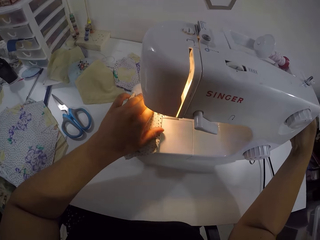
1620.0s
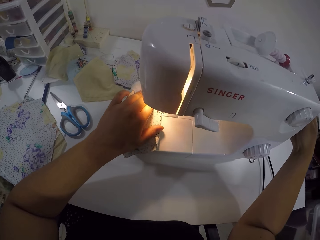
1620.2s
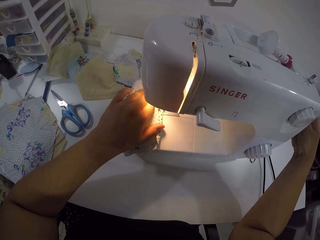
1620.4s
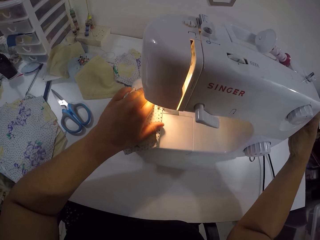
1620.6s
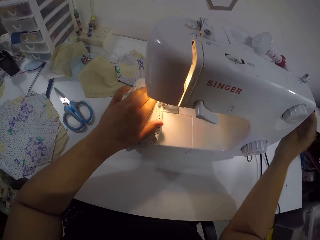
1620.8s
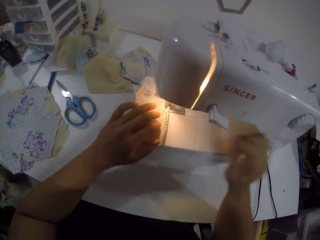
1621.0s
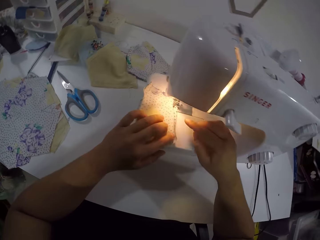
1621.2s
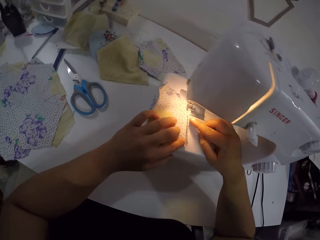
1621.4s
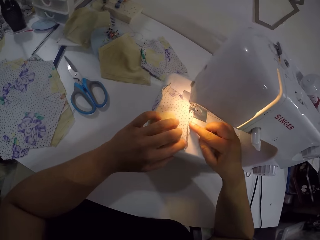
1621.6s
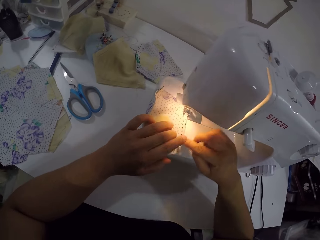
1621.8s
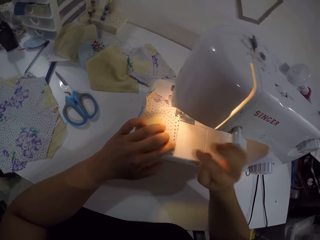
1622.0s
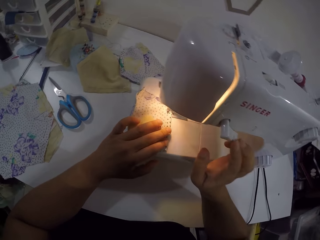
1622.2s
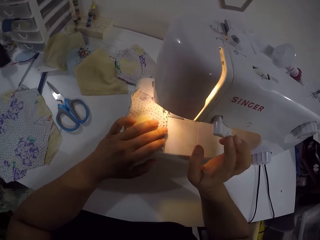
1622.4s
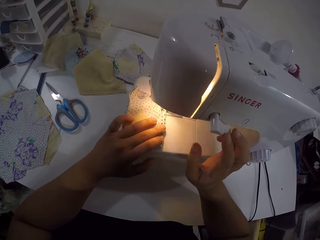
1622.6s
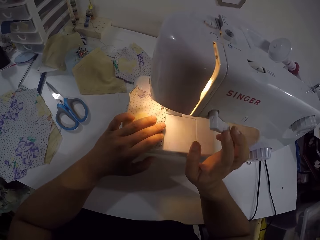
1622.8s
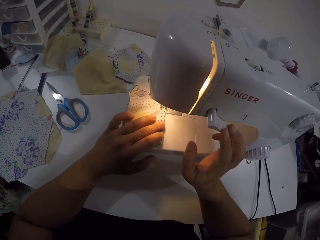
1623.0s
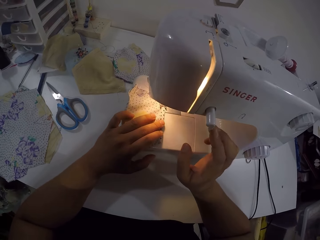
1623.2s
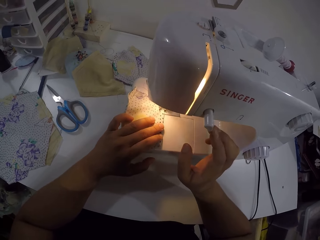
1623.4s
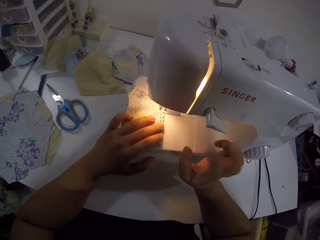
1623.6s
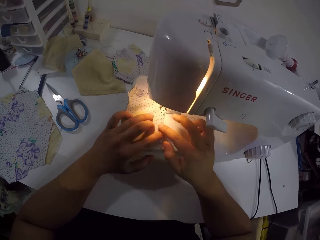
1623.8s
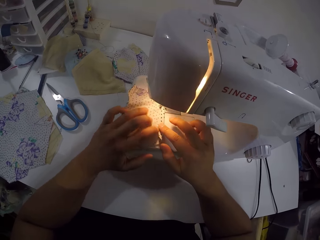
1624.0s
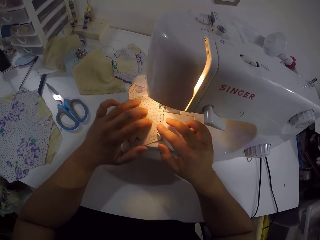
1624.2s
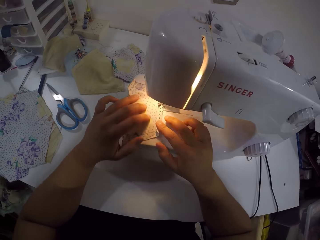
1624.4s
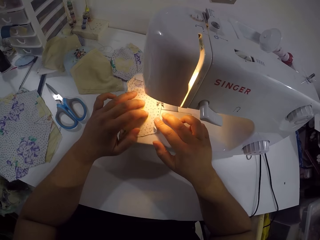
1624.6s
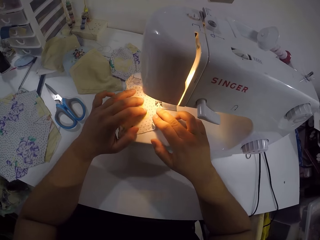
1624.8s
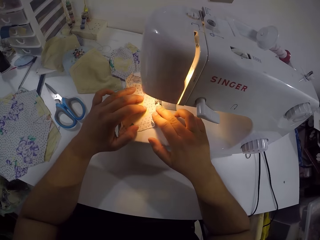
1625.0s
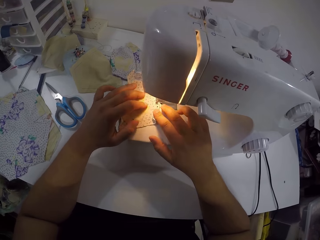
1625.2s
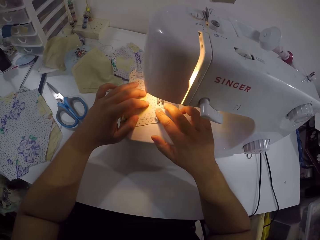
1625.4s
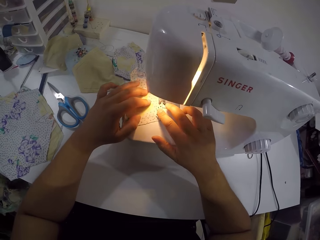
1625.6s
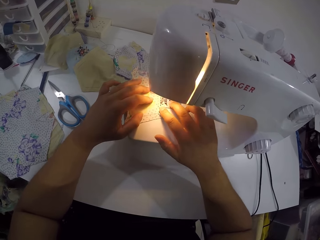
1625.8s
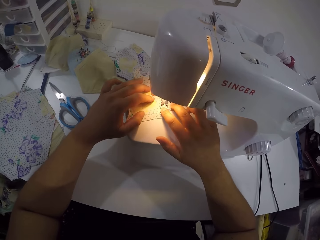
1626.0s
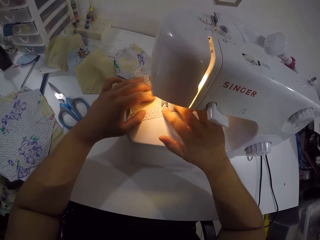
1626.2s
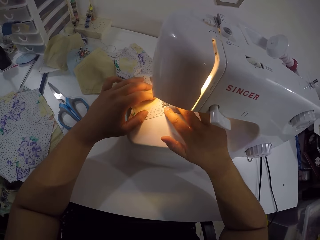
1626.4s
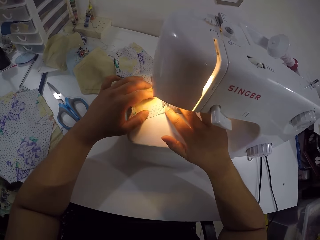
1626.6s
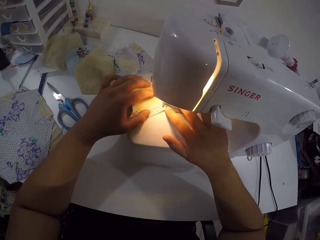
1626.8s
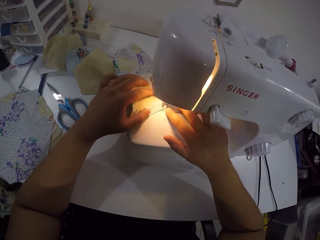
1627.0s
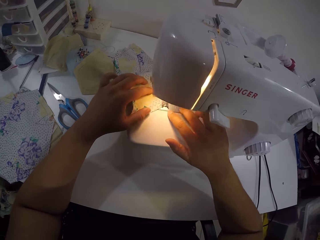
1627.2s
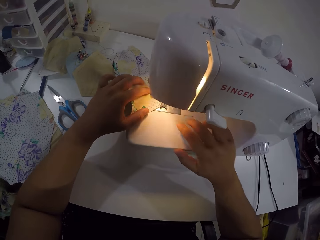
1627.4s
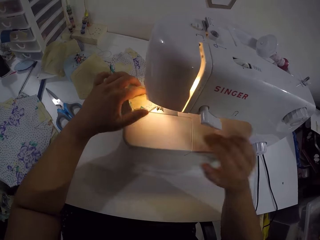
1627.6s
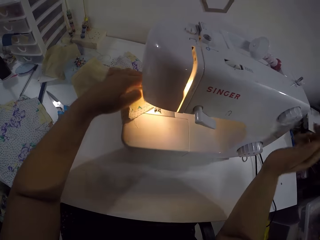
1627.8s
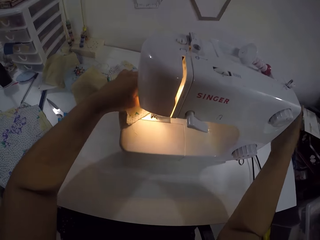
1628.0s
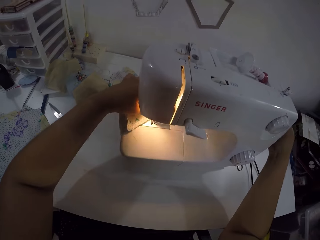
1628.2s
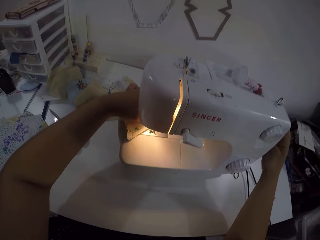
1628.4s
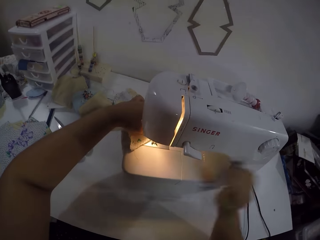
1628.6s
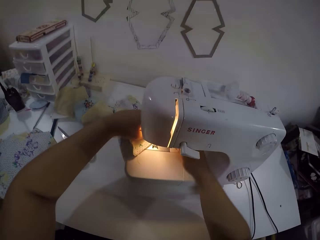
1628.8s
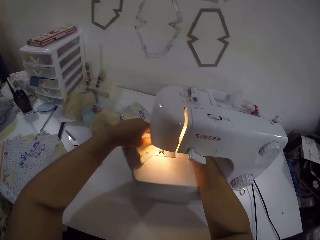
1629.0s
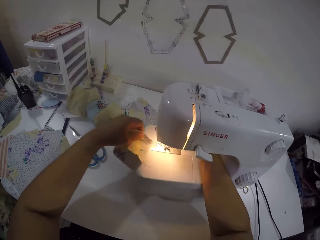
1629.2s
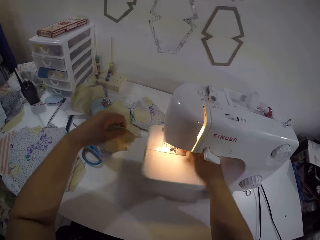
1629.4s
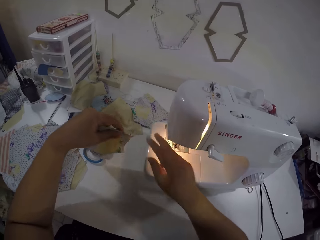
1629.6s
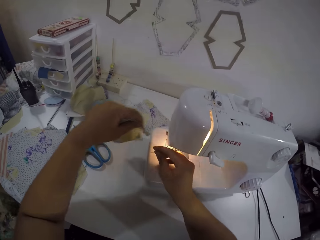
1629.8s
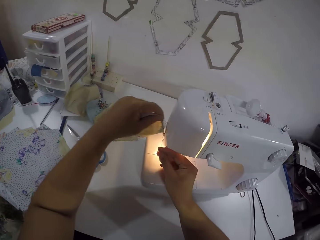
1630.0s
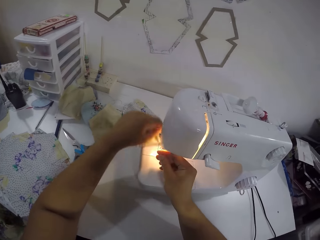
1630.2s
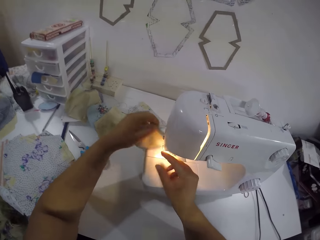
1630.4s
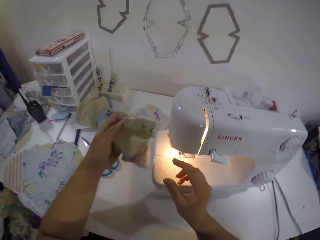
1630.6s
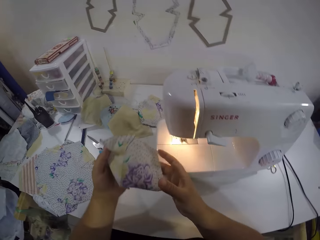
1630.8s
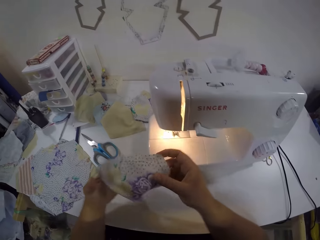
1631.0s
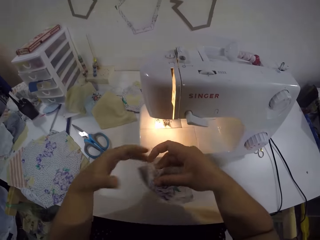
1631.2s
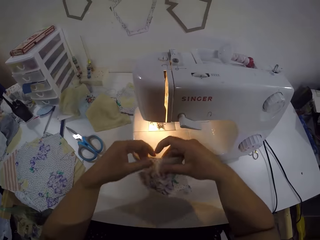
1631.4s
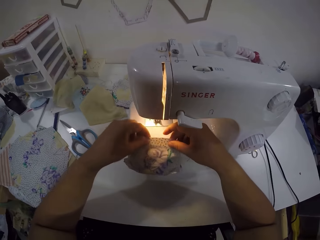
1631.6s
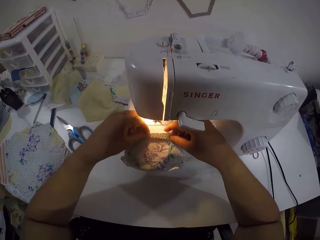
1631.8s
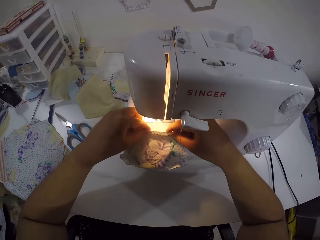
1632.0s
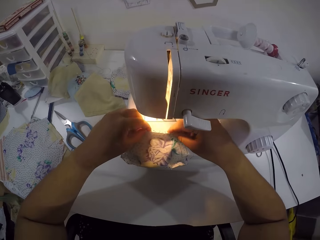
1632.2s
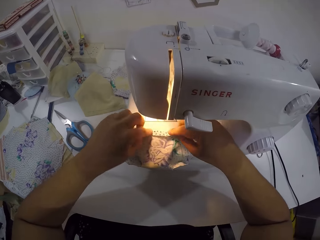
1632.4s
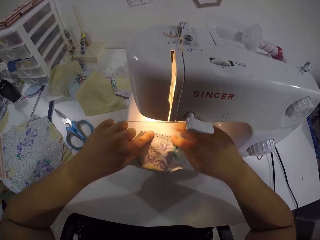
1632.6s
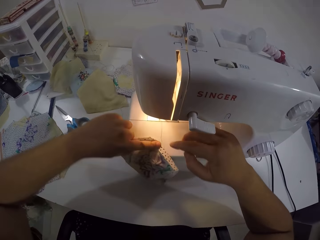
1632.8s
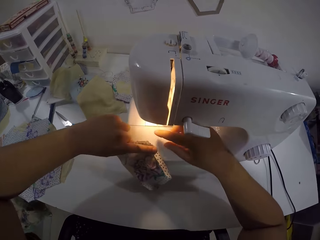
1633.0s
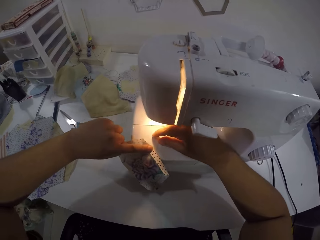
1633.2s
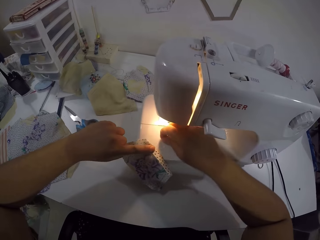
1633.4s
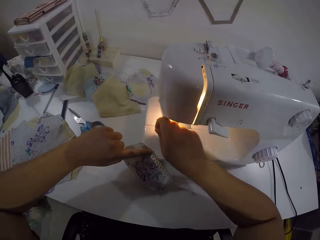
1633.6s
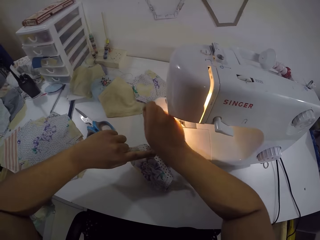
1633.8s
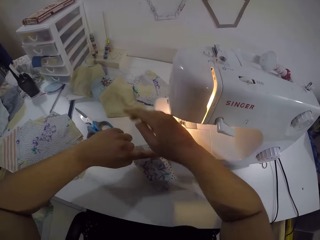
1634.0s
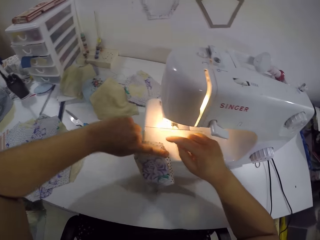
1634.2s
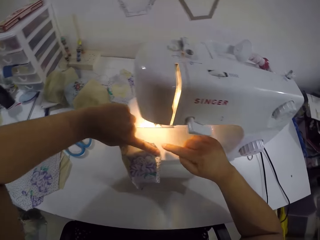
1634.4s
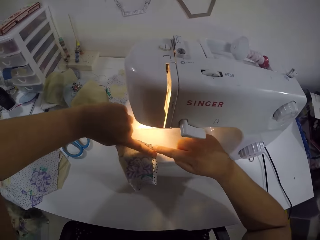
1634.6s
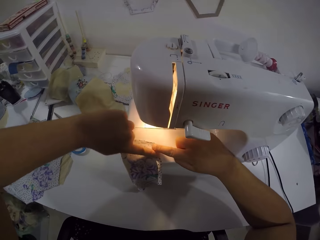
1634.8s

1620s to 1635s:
The camera wearer touches the bobbin winder with her right hand. She adjusts the presser bar lifter. She adjusts the fabric. She touches the thread tension dial with her right hand. She adjusts the knob on the sewing machine. She sews the piece of cloth with the sewing machine with both her hands. She touches the bobbin winder with her right hand. She removes the fabric from the sewing machine. She holds a thread from the piece of cloth with her right hand. She holds the piece of cloth with both hands. She adjusts the fabric. She folds the piece of cloth with both hands. She removes a thread with her right hand. She touches the string.

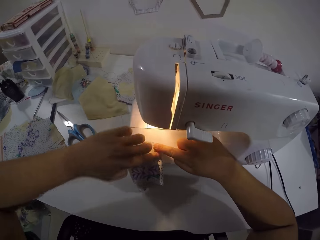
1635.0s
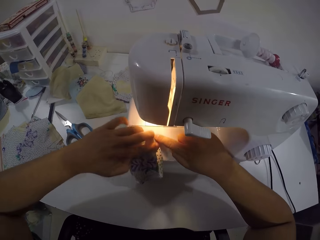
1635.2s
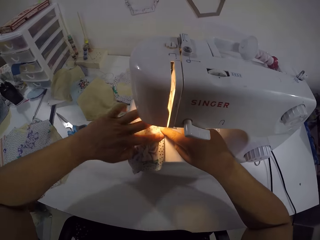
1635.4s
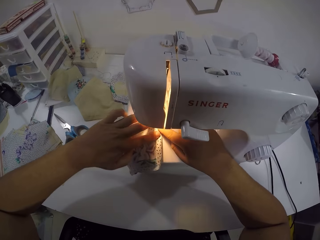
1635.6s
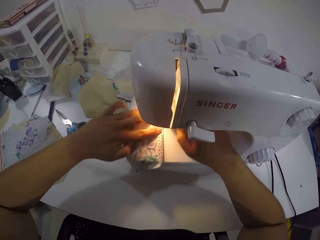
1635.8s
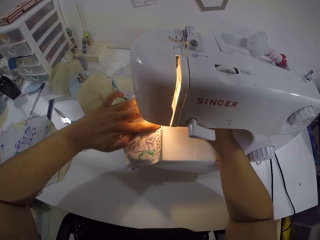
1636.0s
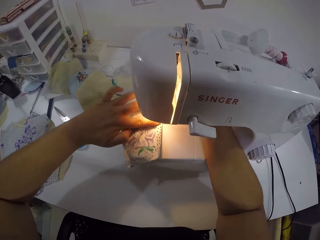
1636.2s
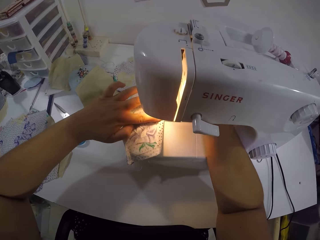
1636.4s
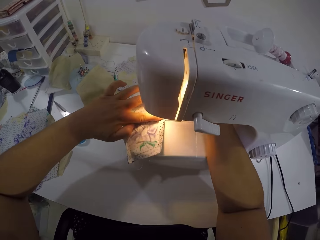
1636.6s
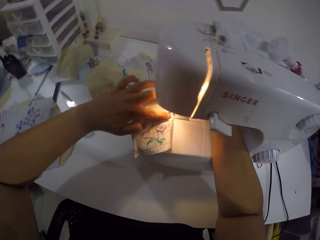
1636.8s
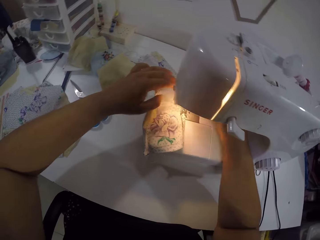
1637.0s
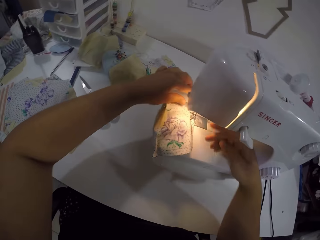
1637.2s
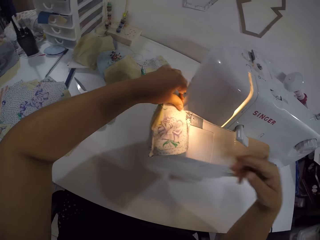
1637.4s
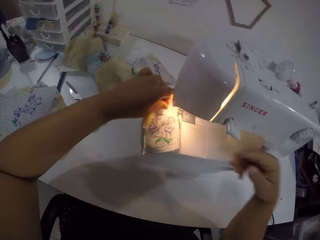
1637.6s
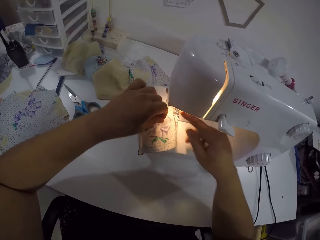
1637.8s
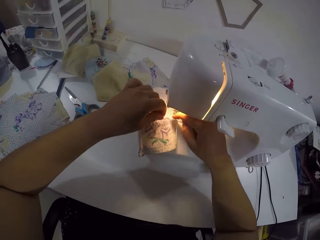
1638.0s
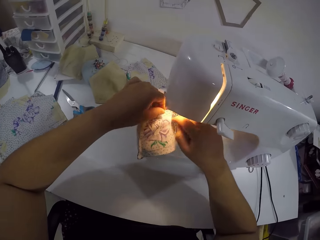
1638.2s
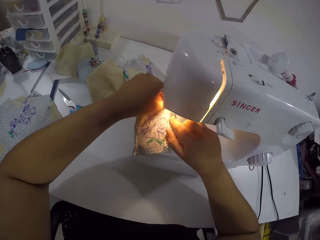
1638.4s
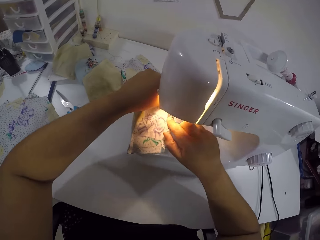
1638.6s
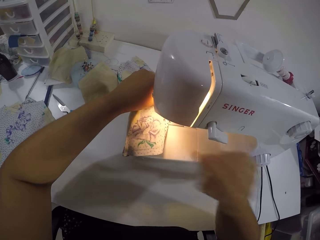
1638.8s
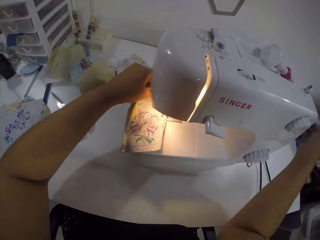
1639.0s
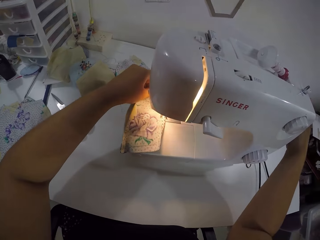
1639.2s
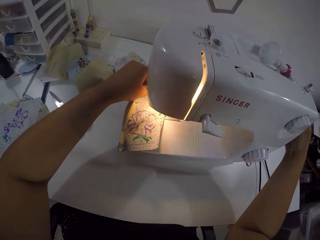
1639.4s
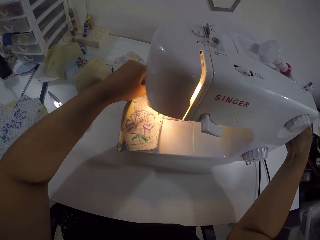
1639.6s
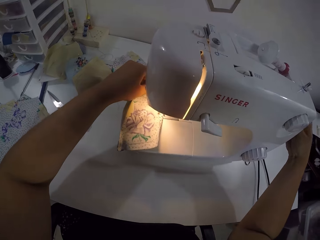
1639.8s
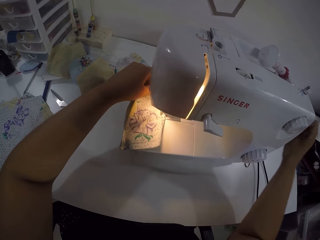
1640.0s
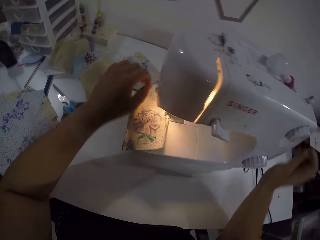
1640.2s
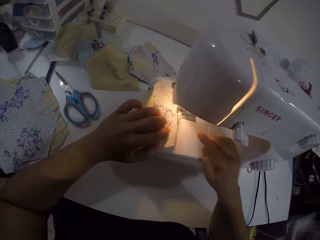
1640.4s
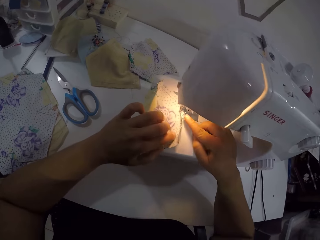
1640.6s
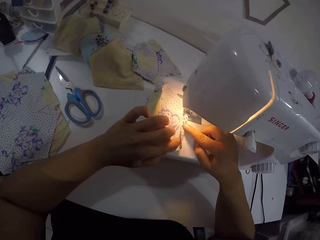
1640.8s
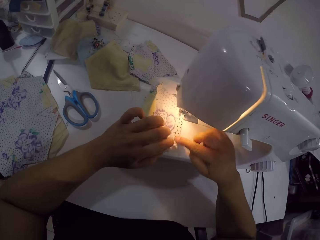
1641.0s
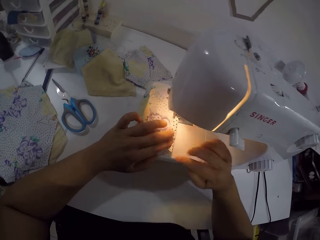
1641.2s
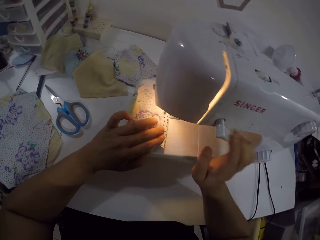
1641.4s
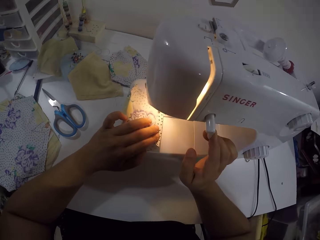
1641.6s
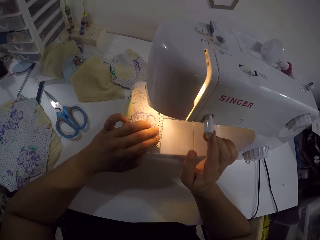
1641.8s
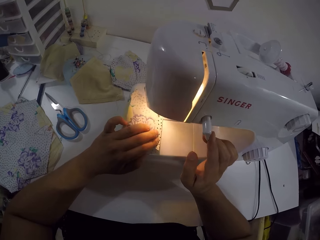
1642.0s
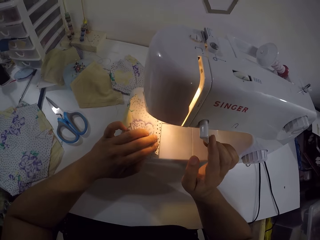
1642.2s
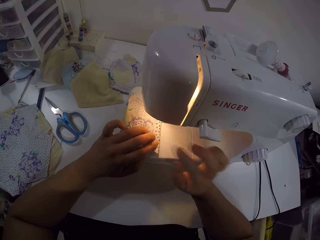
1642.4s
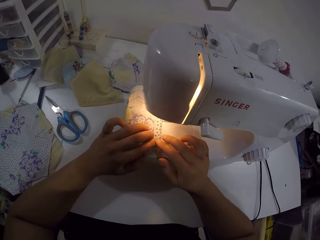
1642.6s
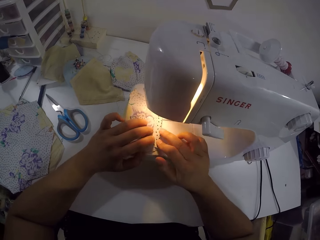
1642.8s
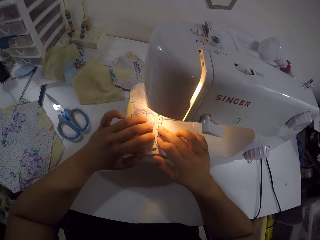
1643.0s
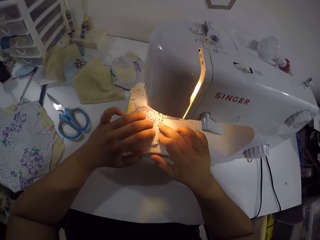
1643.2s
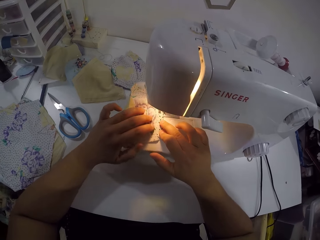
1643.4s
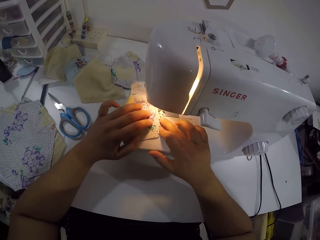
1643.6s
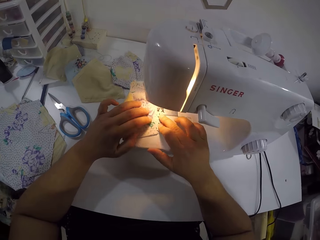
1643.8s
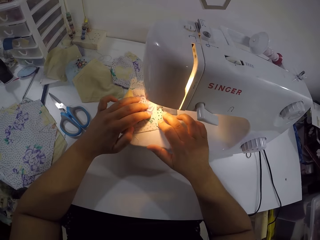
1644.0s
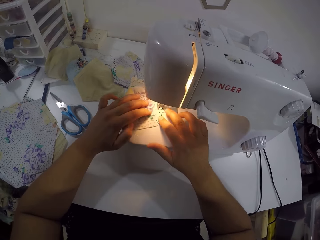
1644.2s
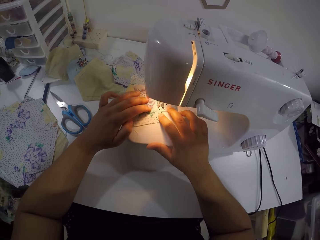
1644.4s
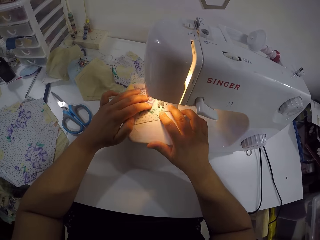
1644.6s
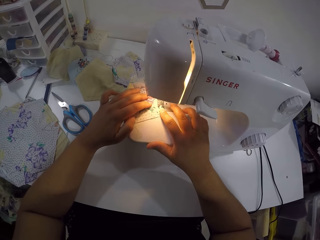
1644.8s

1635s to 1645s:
The camera wearer adjusts the fabric. She places the piece of cloth in the sewing machine with both hands. She touches the bobbin winder with her right hand. She adjusts the presser bar lifter. She adjusts the piece of cloth with both hands. She touches the thread tension dial with her right hand. She adjusts the knob on the sewing machine. She sews the cloth with the sewing machine with both hands.
